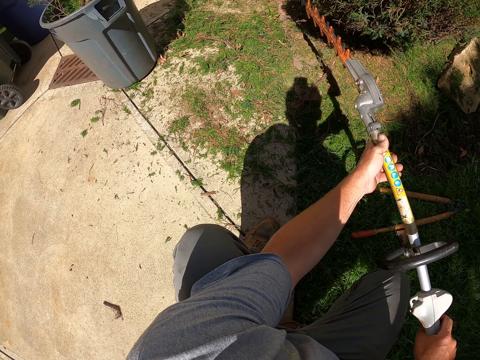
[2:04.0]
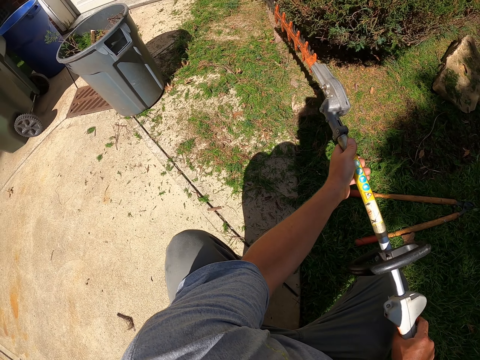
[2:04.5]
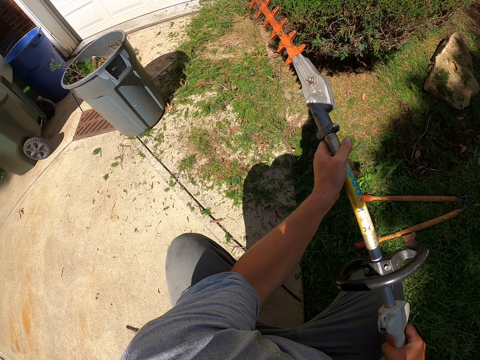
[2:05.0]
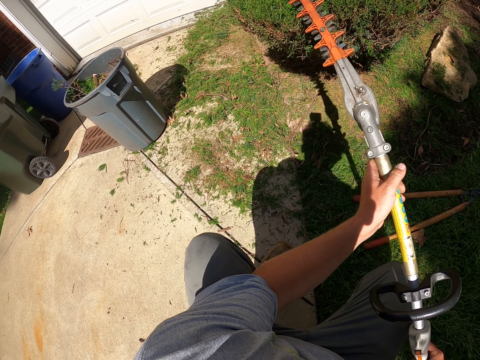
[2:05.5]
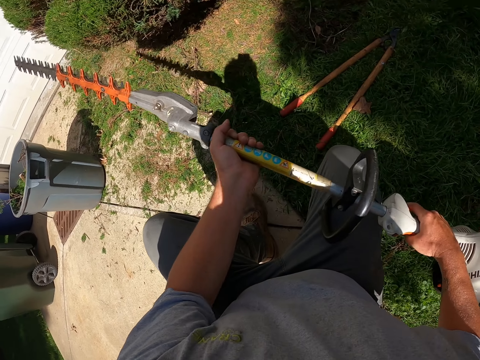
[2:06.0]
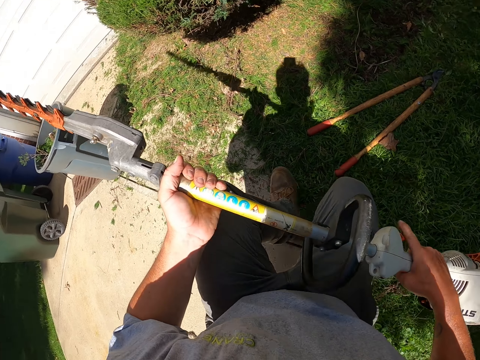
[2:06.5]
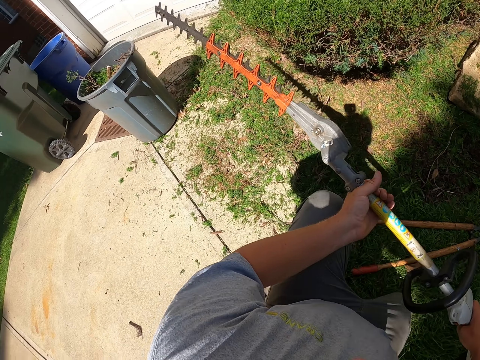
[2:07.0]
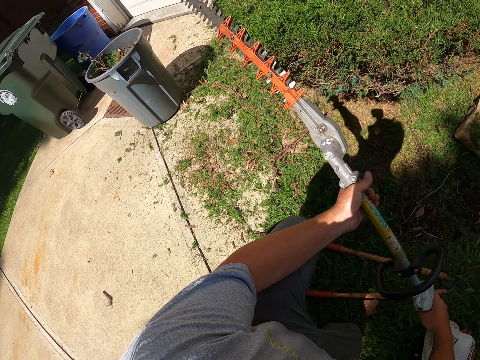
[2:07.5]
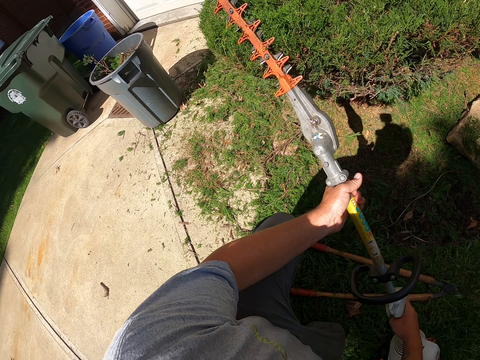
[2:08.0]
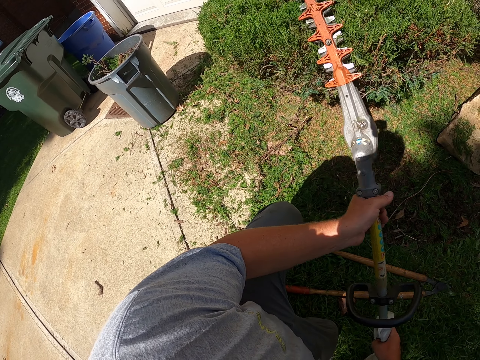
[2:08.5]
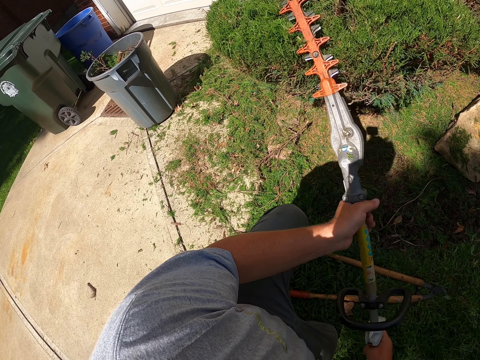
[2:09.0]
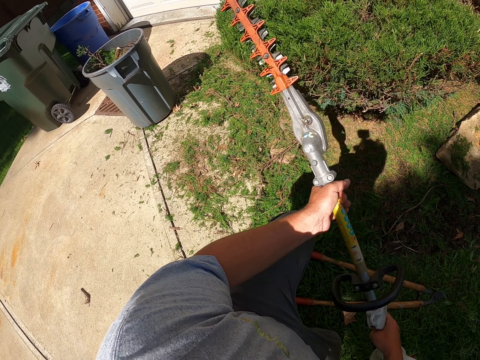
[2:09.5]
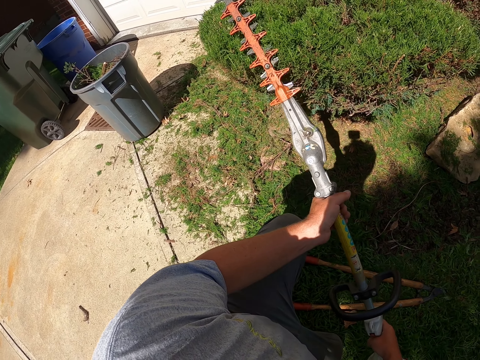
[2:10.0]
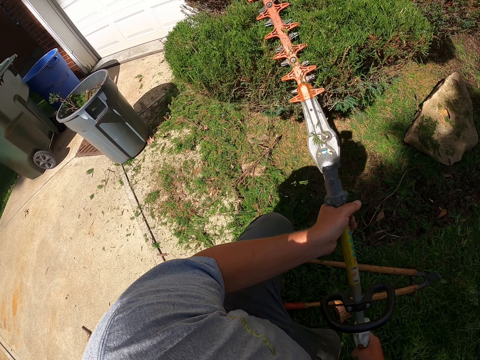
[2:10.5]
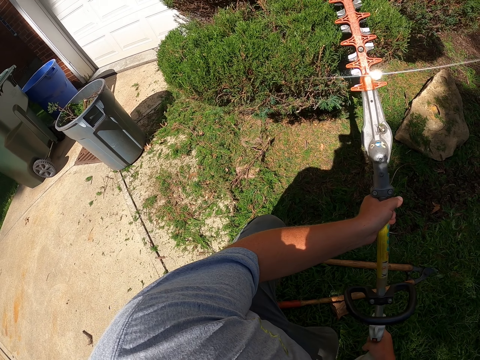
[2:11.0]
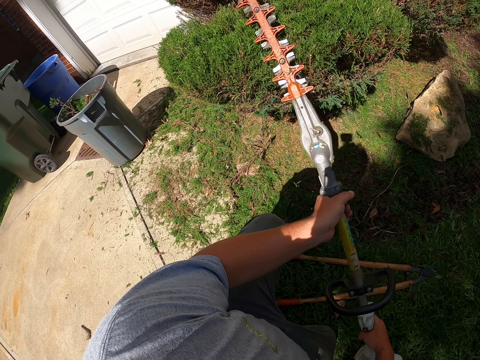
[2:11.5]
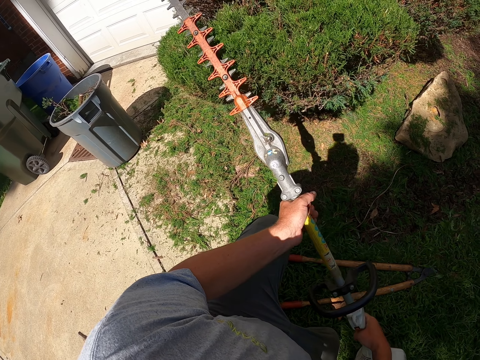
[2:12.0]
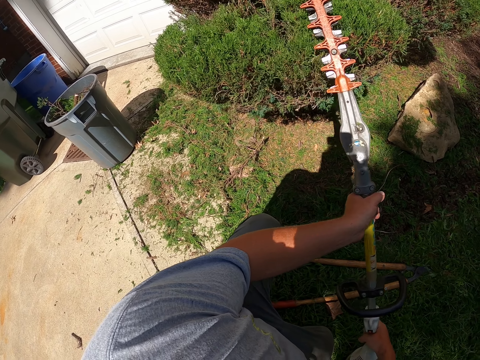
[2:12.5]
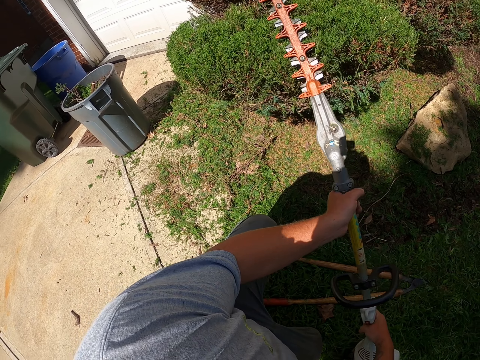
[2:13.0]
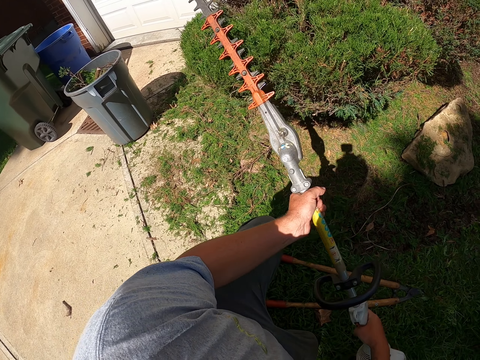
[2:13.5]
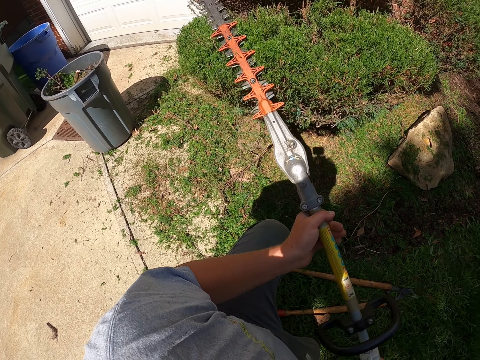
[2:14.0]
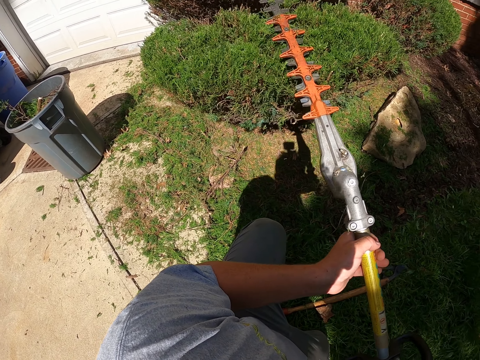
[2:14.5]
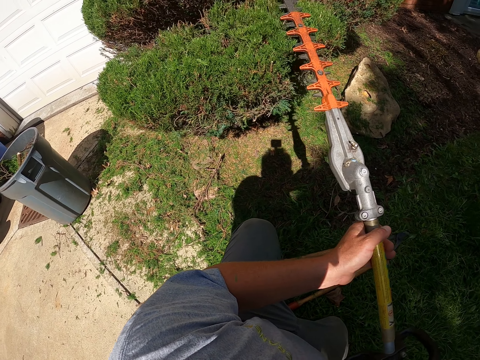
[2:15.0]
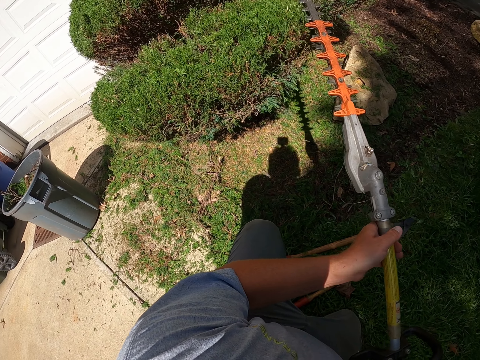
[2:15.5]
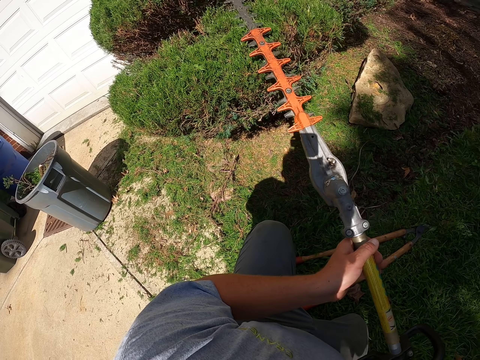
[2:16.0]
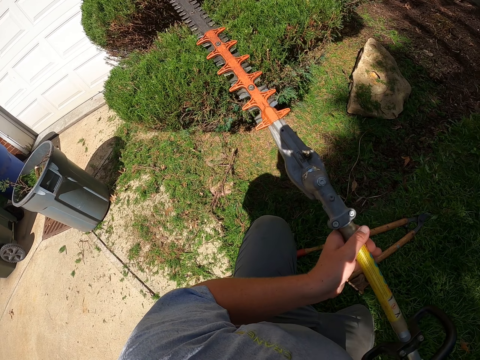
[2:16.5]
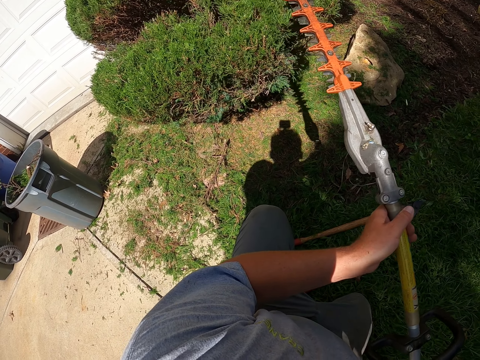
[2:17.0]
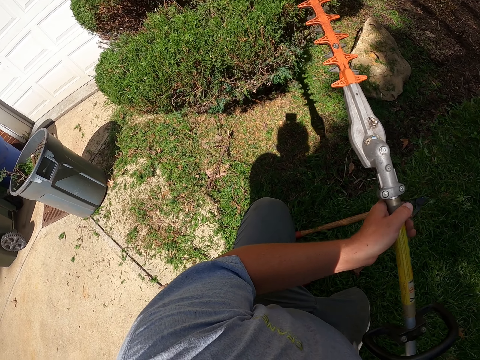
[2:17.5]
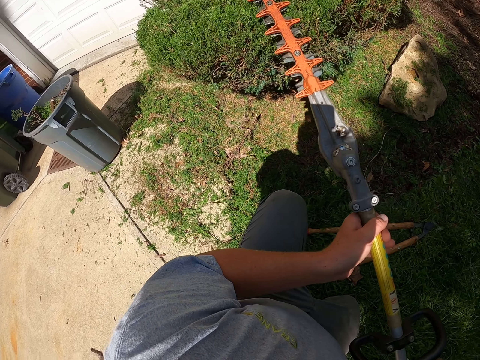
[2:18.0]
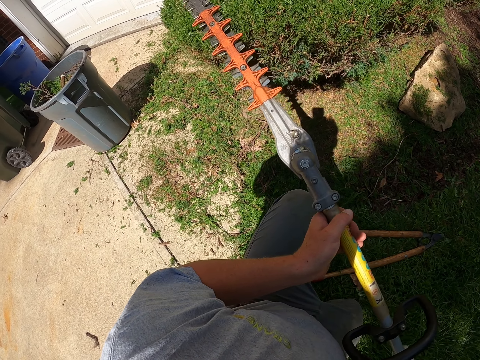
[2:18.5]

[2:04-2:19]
The camera wearer holds the hedge trimmer and trims the shrubs with the hedge trimmer.

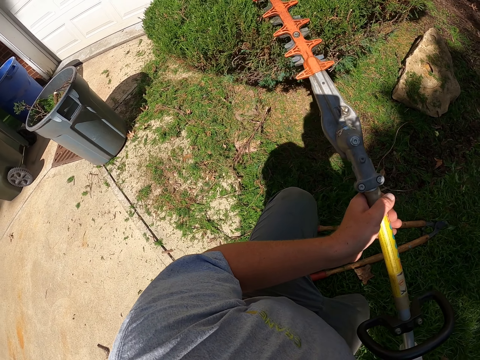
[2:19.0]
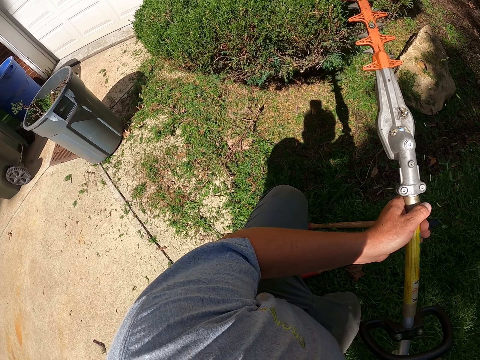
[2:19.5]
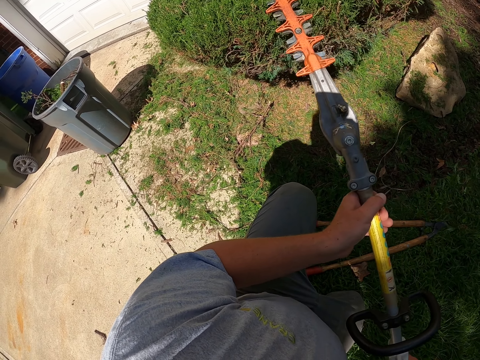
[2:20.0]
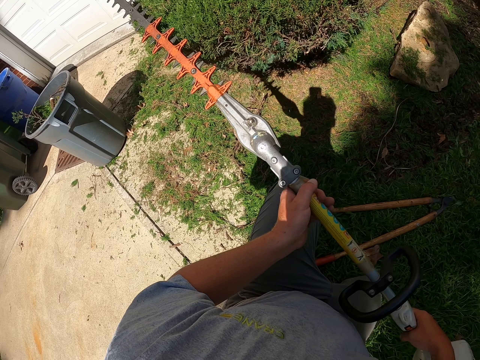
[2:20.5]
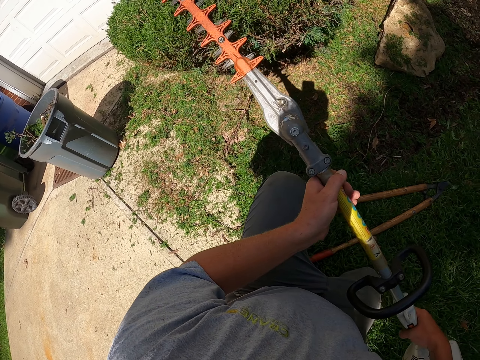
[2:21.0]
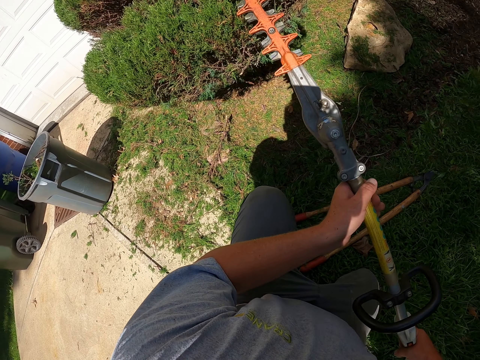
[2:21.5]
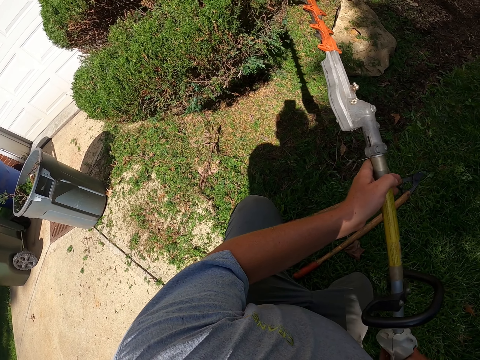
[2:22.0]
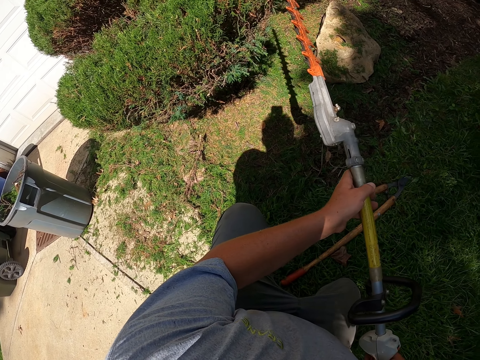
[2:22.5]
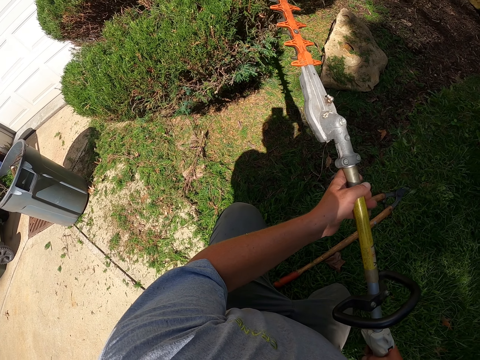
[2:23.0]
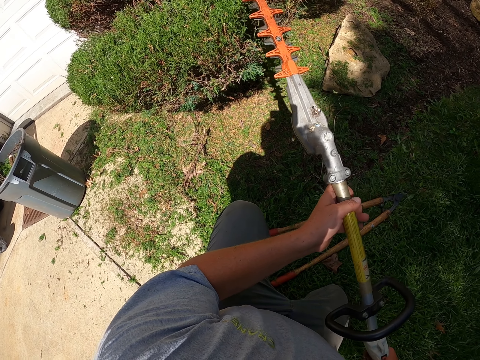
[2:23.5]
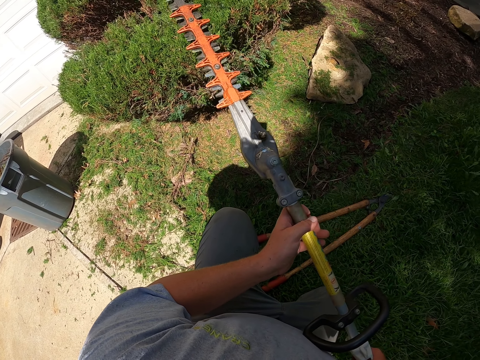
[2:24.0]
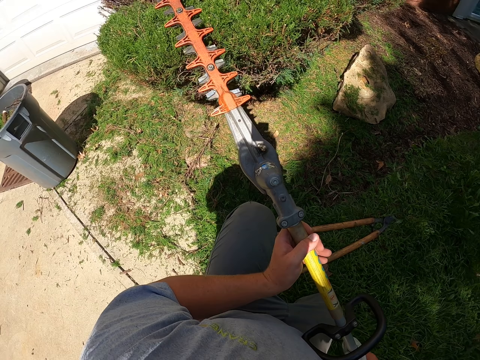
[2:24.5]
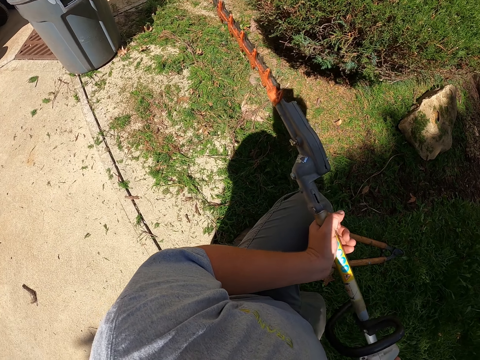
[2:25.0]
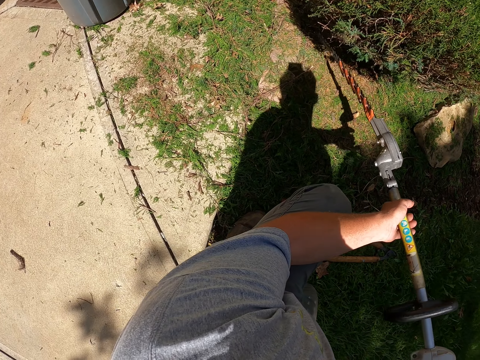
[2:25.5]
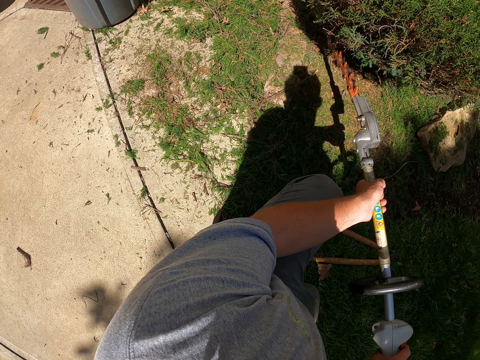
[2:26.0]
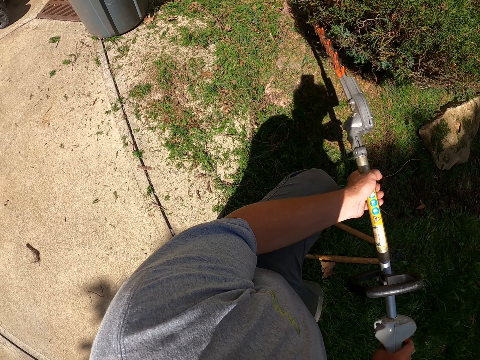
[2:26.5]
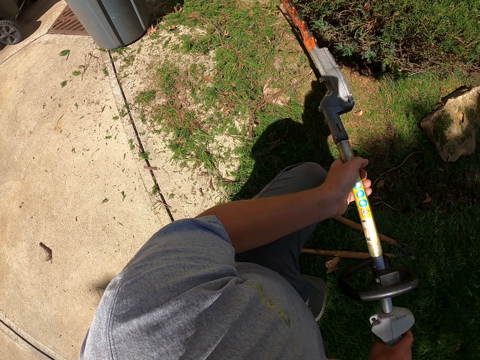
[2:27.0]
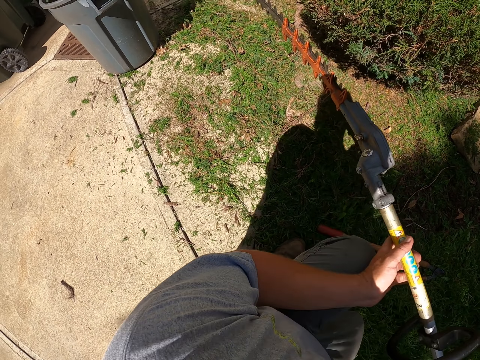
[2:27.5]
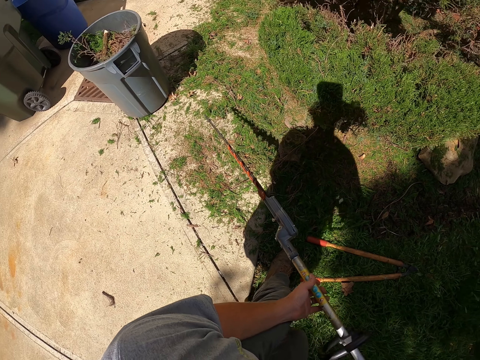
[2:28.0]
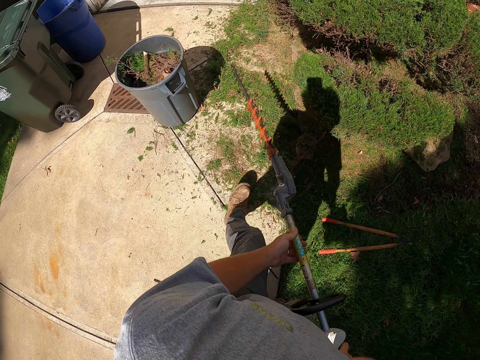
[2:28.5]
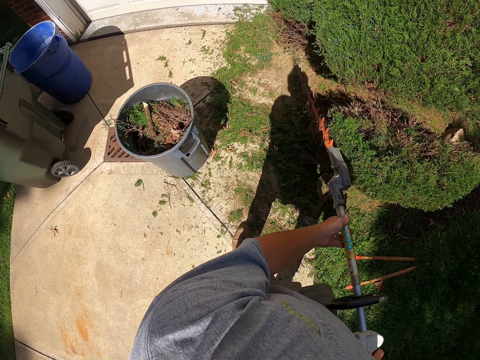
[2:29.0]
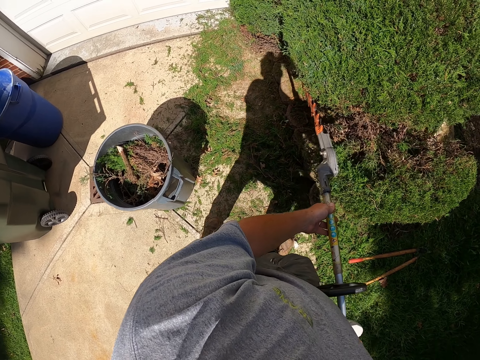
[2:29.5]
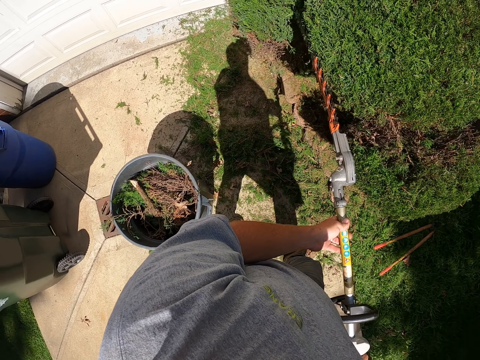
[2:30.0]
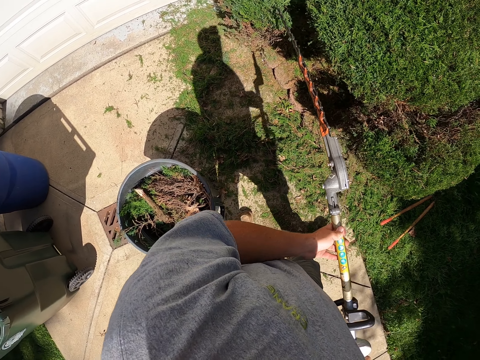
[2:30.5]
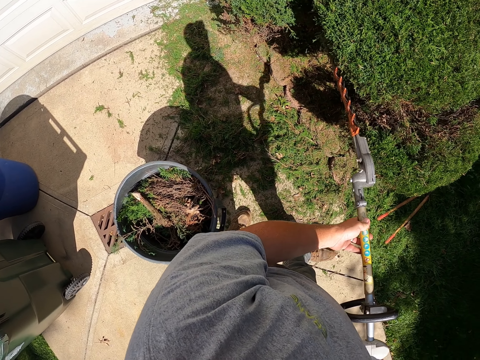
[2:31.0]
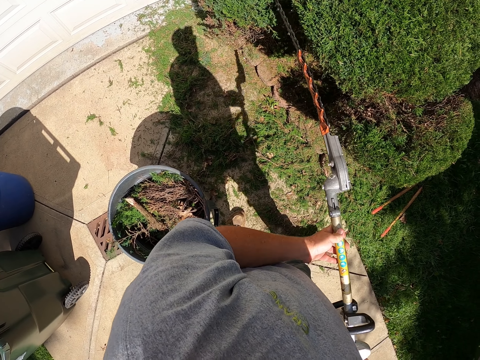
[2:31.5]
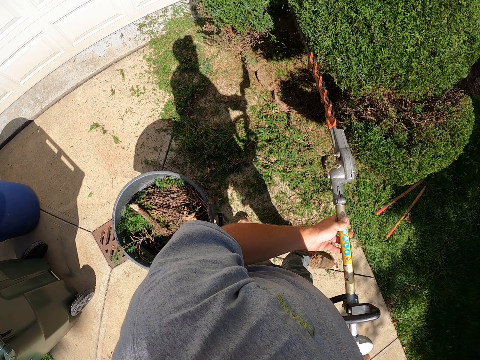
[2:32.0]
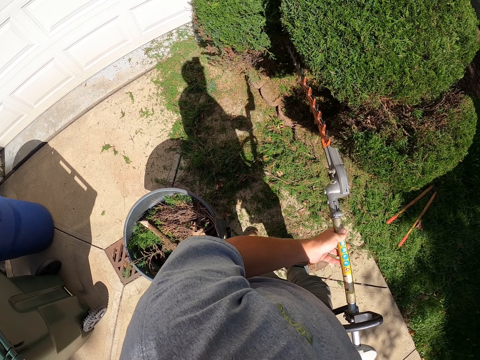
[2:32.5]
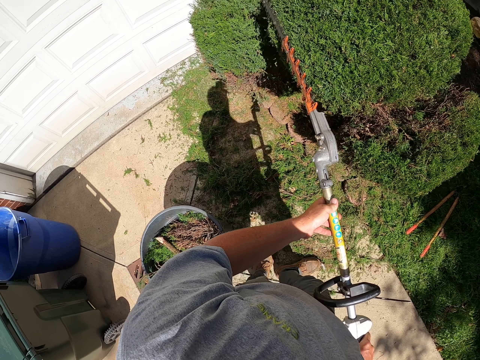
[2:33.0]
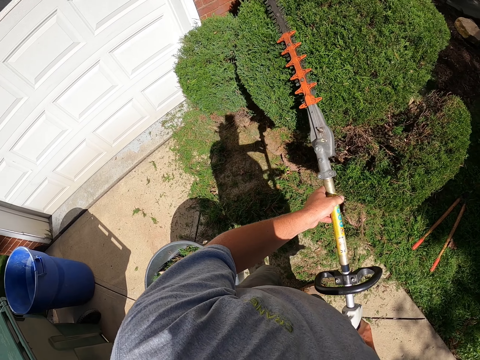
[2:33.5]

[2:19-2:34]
The camera wearer trims the shrubs with the hedge trimmer. They stand beside the shrub. They hold the hedge trimmer and walk around. They trim the shrubs with the hedge trimmer.
